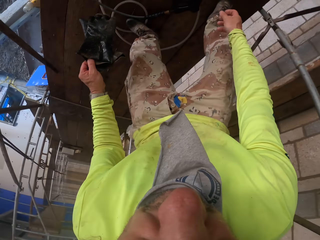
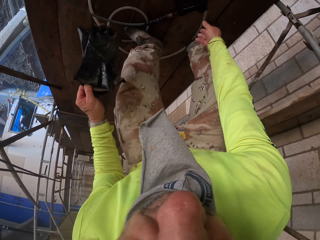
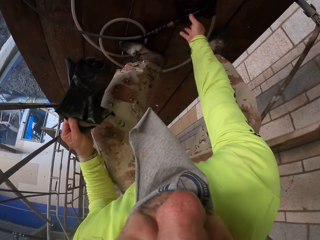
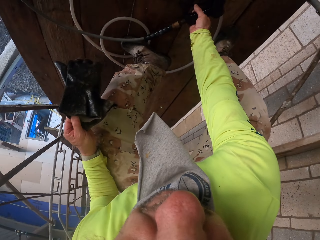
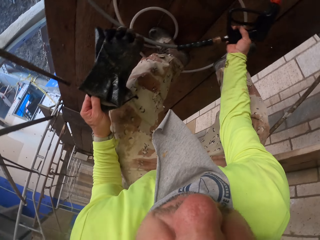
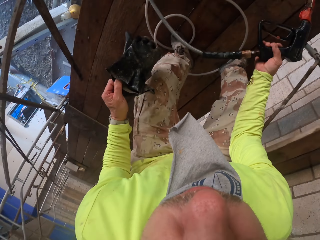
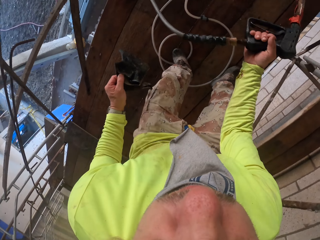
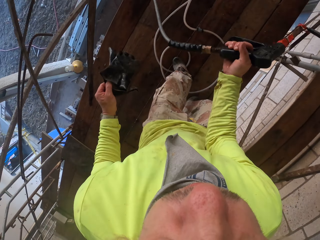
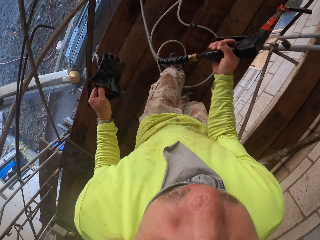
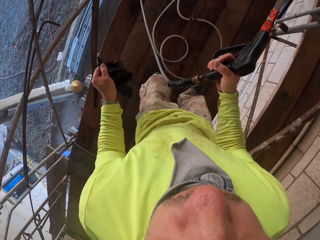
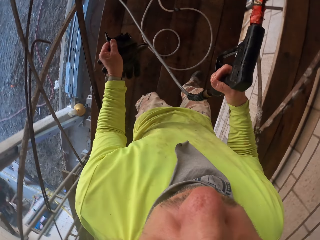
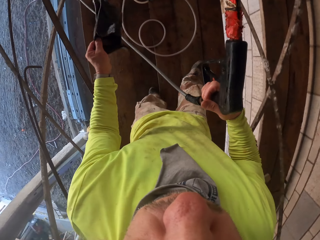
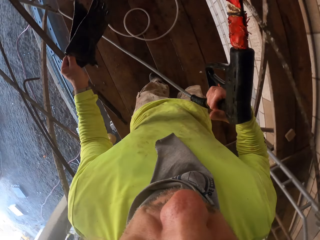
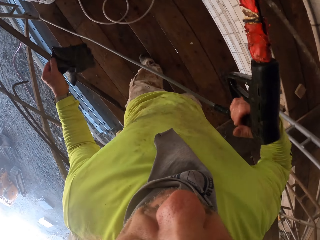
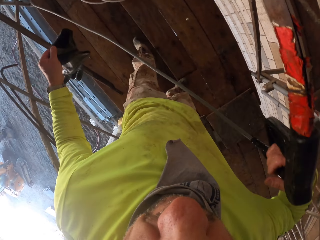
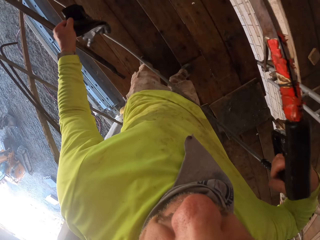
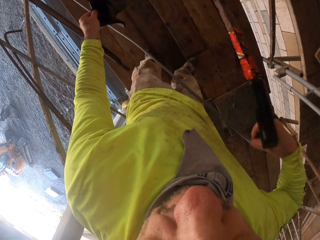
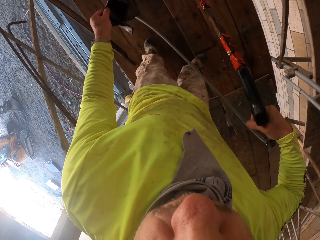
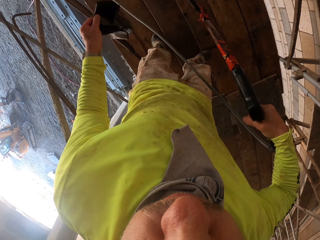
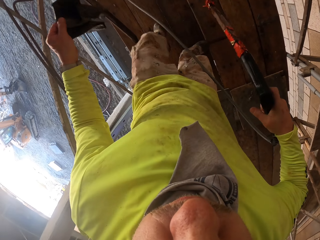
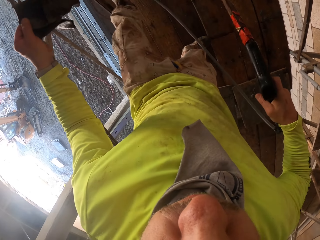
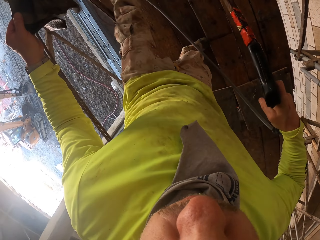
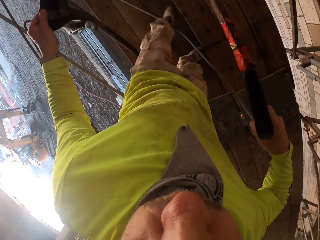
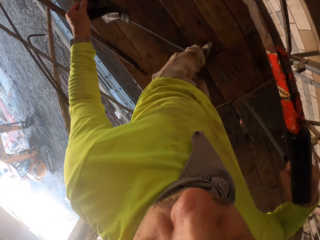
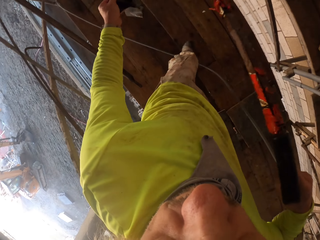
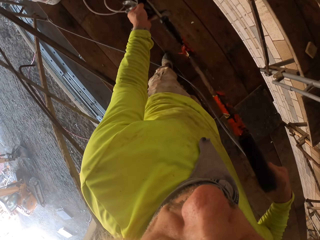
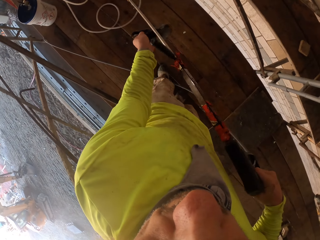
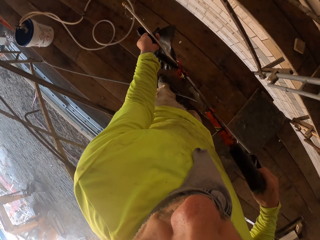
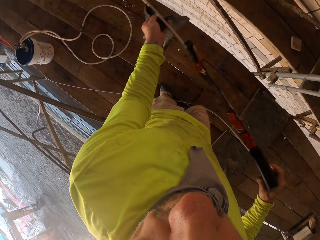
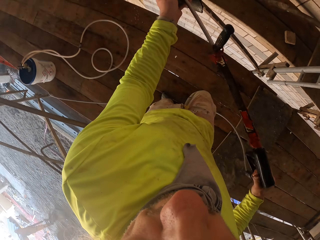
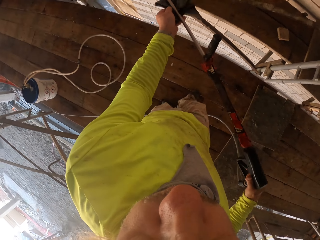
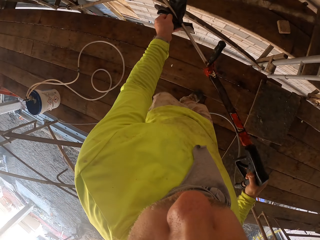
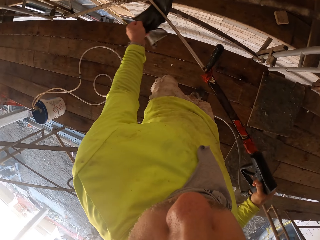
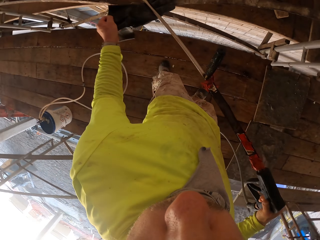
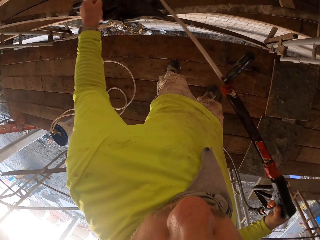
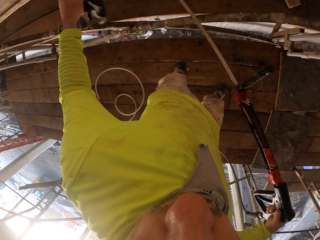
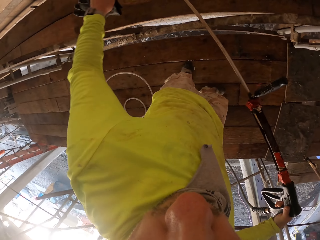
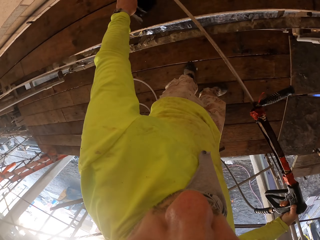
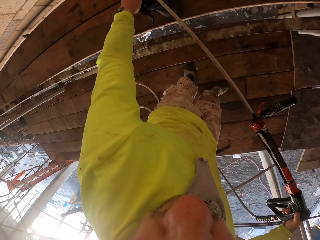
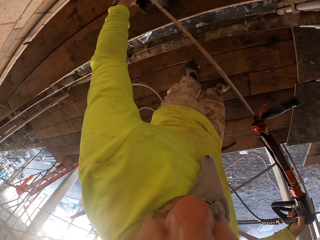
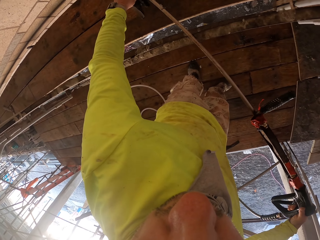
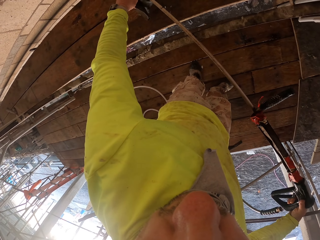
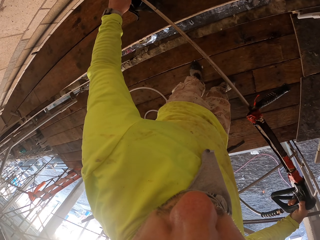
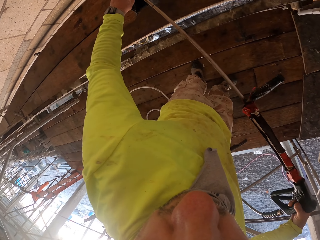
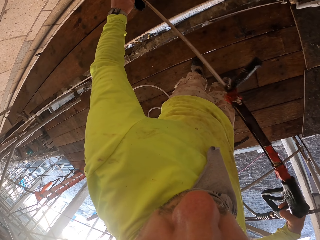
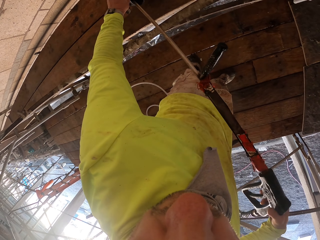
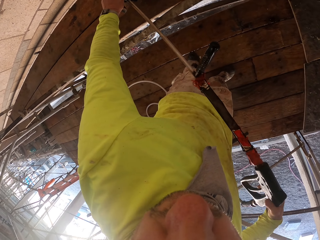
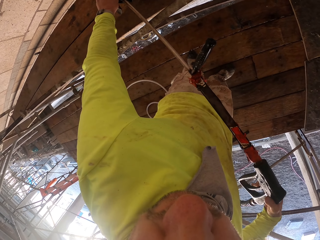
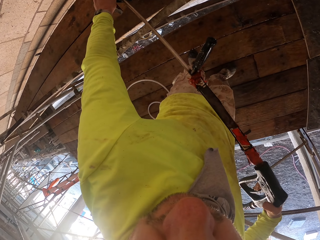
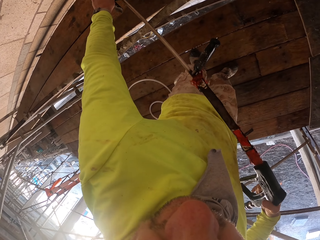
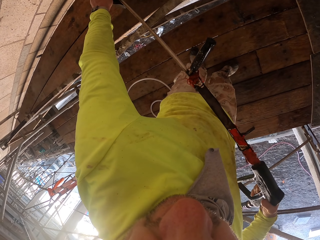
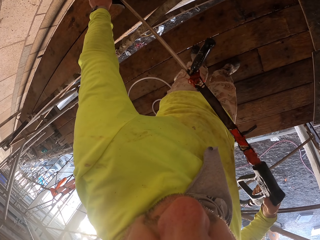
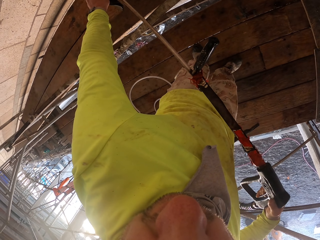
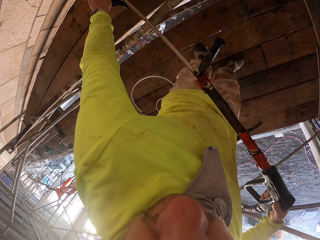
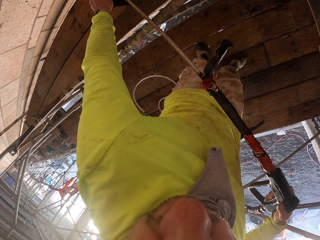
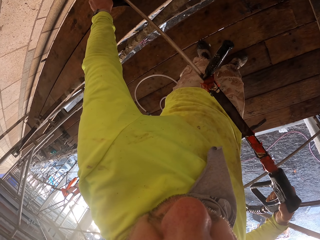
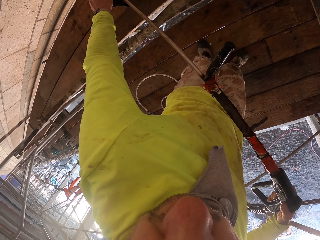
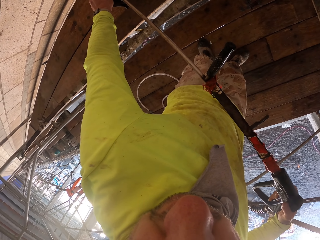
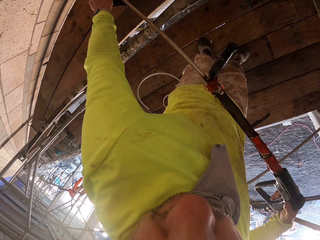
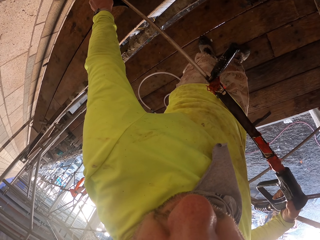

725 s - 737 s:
The camera wearer bends down, picks the spray gun and stands up. They lift the spray gun. They move the pipe. They hold the spray gun. They rinse the gloves with the spray gun.

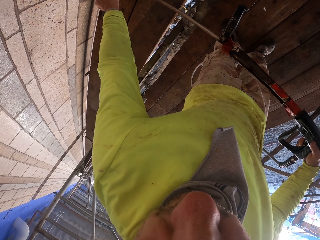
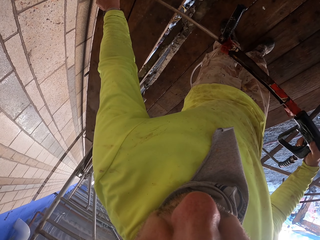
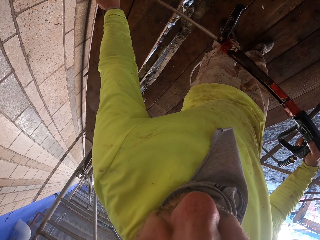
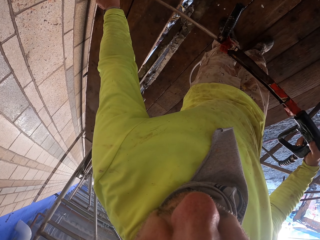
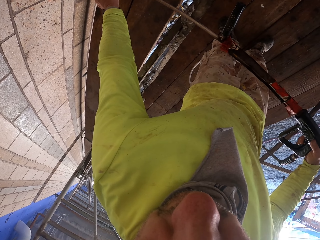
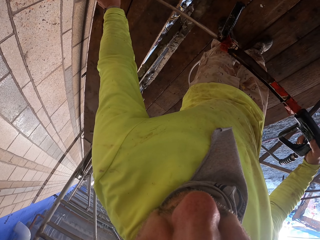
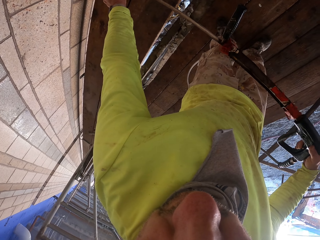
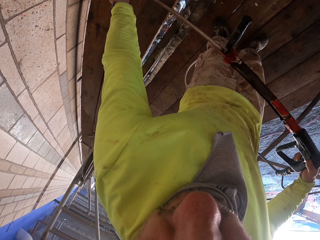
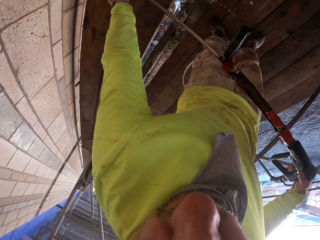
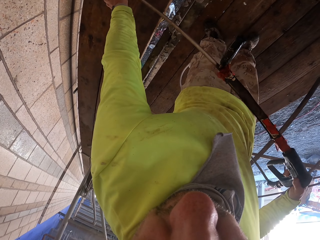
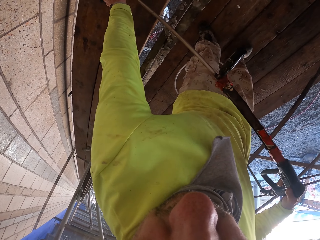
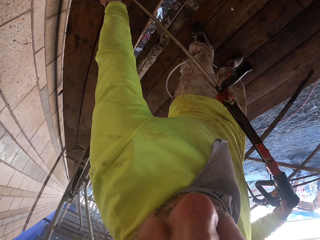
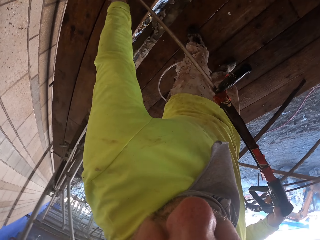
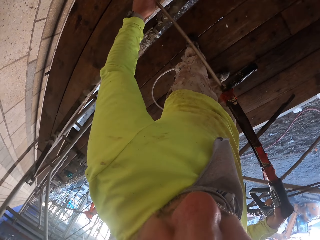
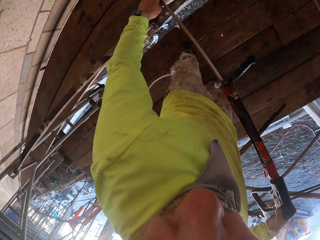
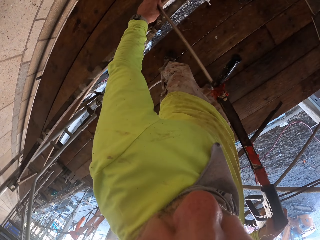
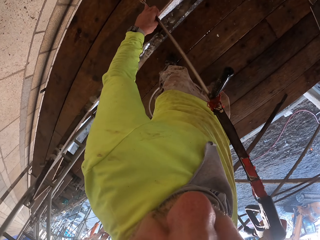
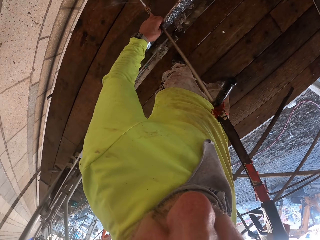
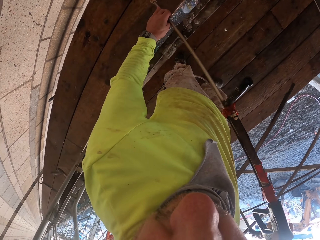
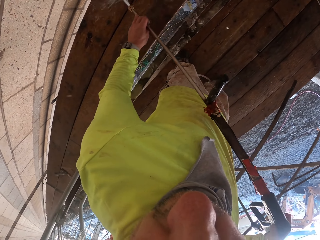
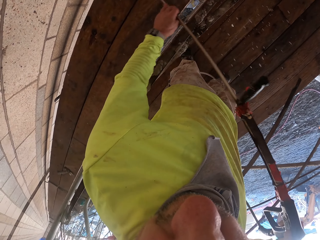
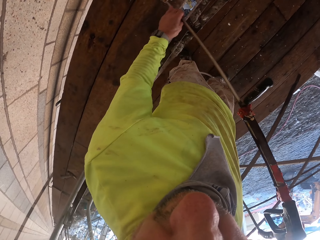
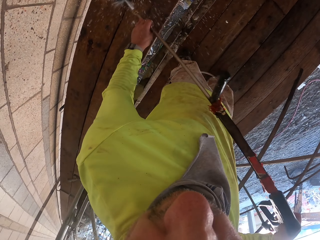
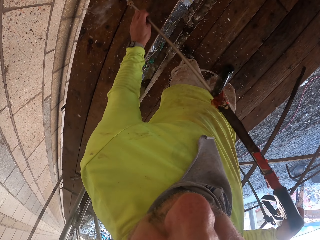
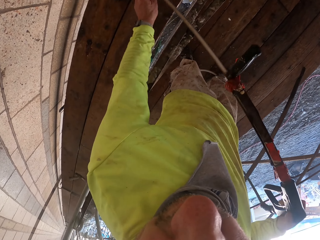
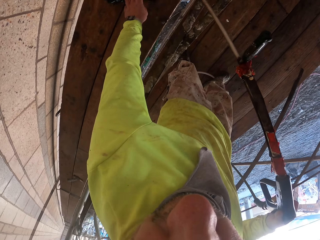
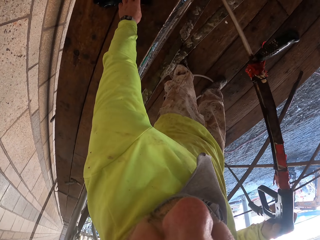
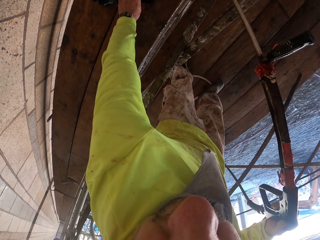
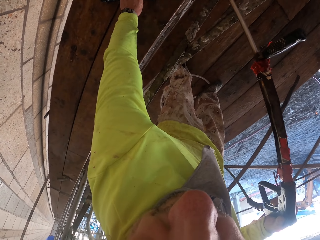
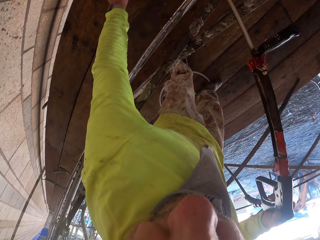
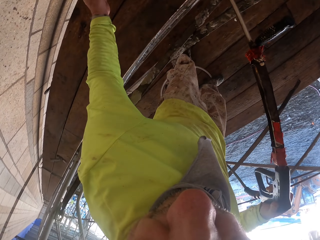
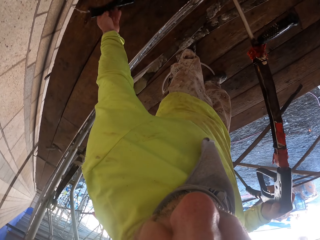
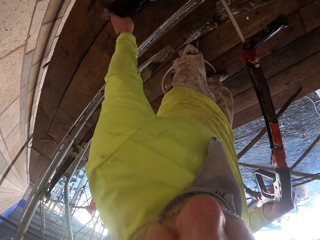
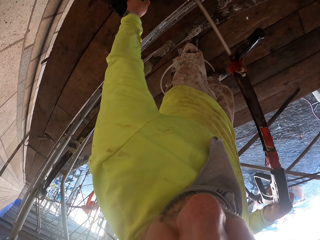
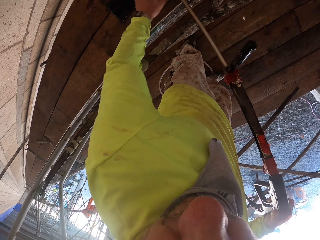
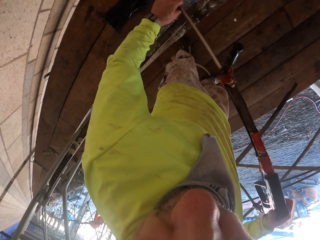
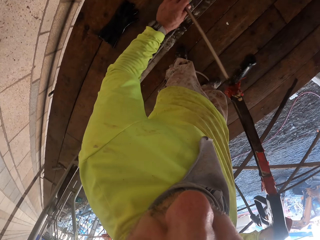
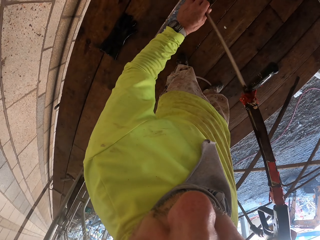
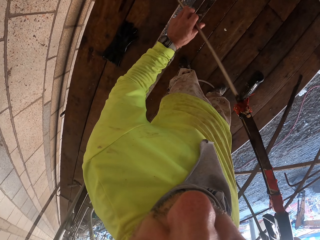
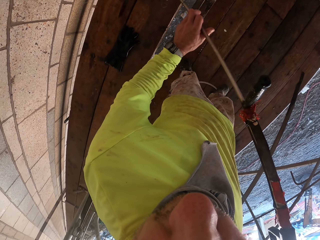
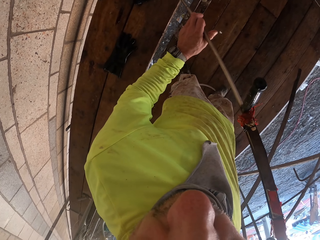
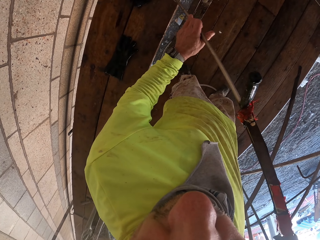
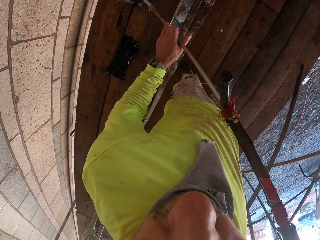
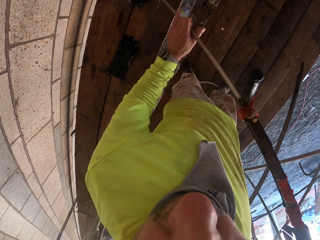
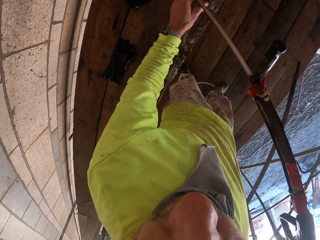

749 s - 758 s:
The camera wearer puts the gloves down. They rinse the gloves with the spray gun. They spray water on the wall. They extend the gloves. They move the gloves. They spray water on the wall. They turn the gloves.
